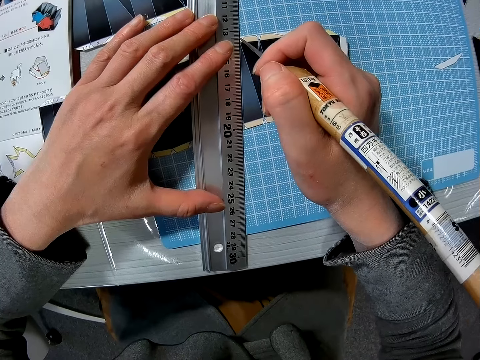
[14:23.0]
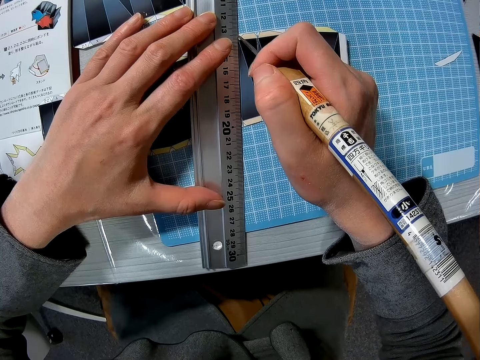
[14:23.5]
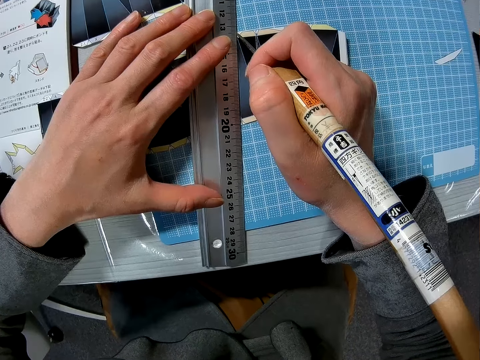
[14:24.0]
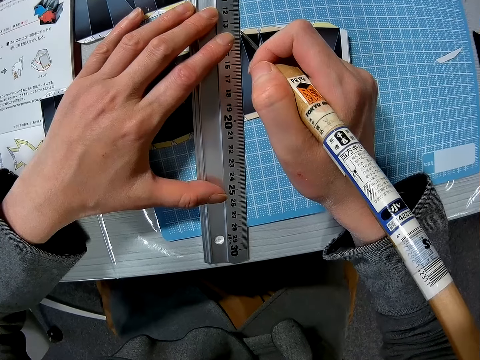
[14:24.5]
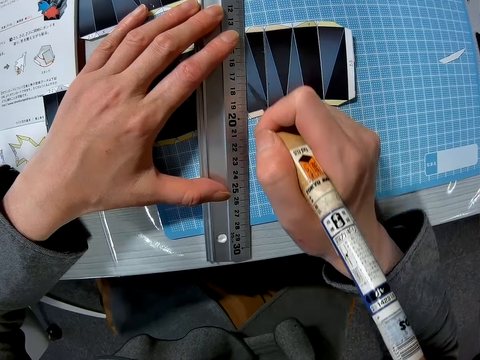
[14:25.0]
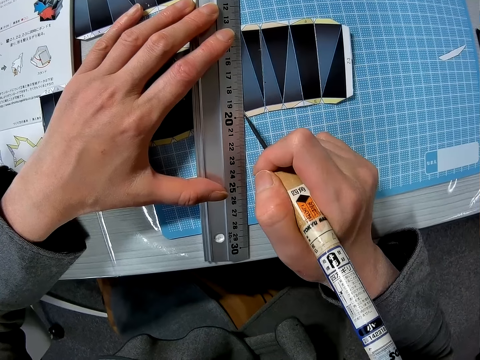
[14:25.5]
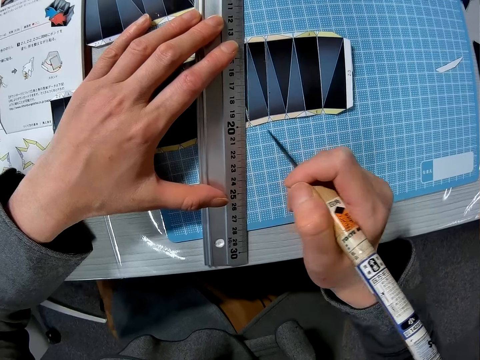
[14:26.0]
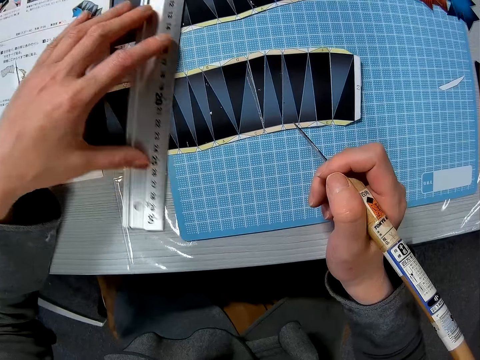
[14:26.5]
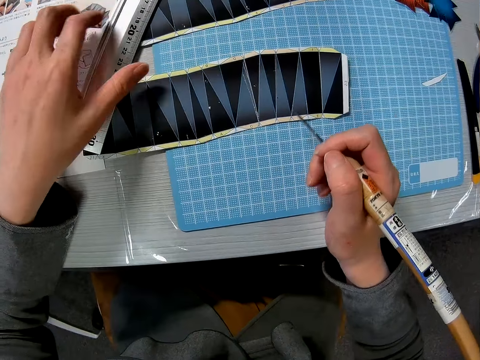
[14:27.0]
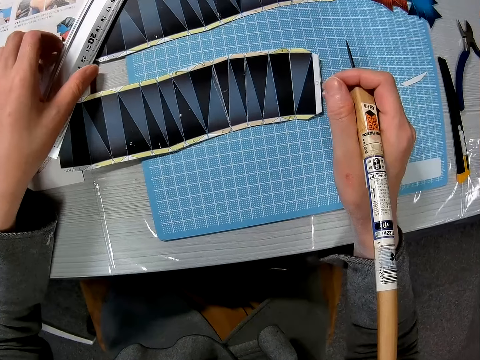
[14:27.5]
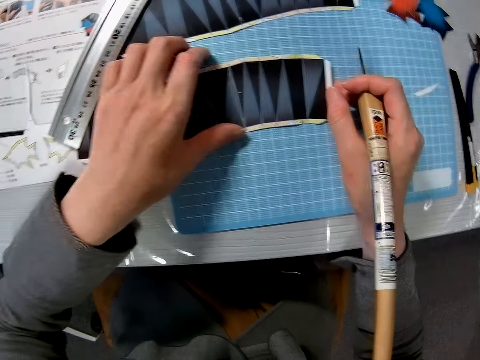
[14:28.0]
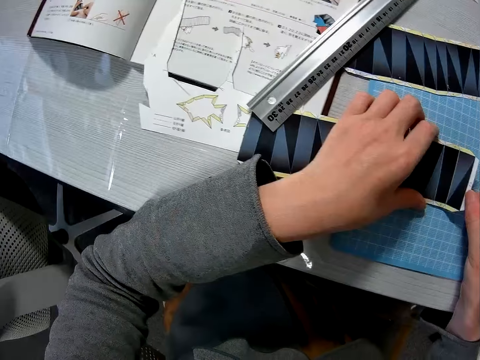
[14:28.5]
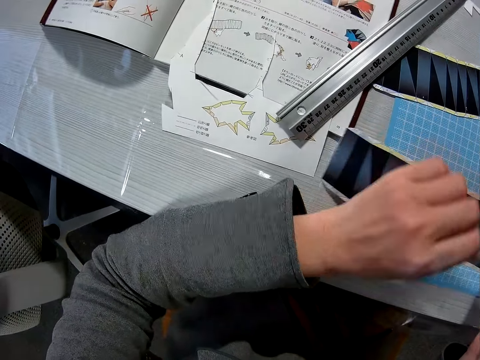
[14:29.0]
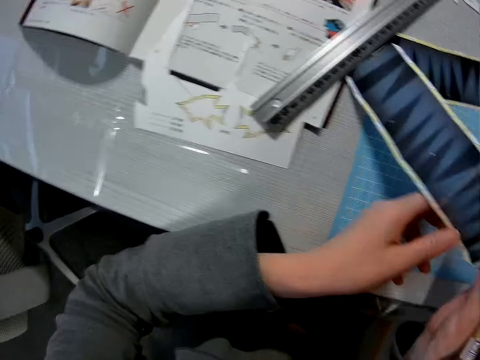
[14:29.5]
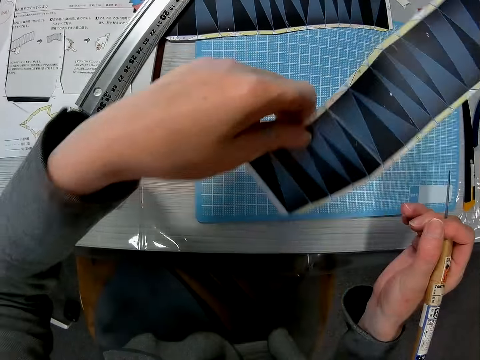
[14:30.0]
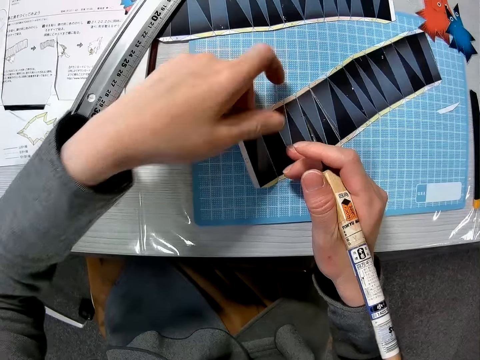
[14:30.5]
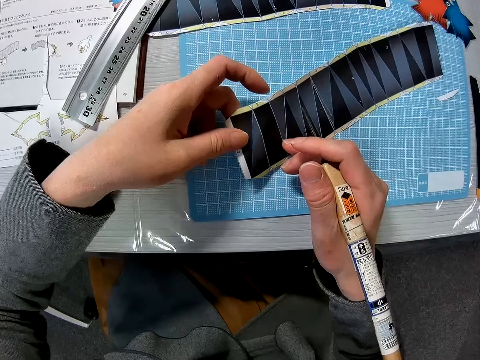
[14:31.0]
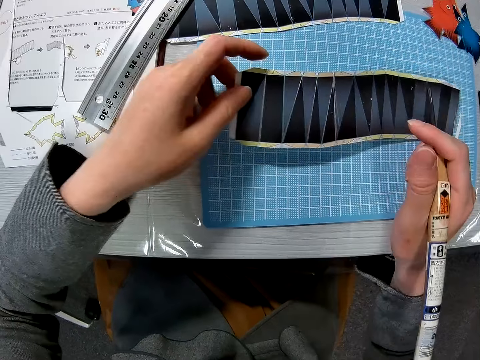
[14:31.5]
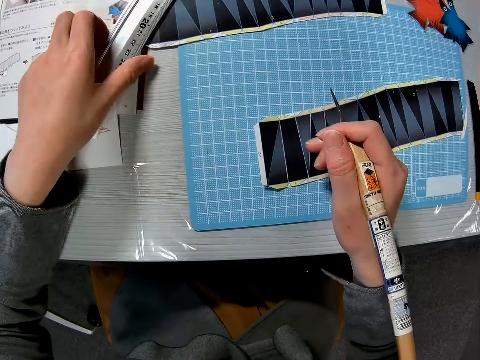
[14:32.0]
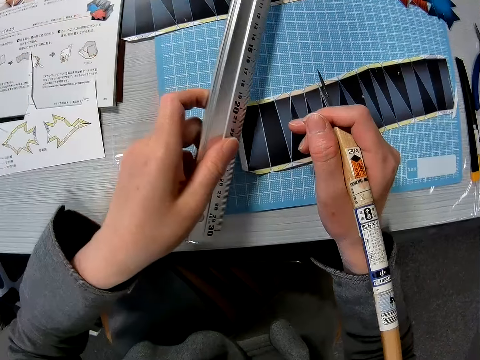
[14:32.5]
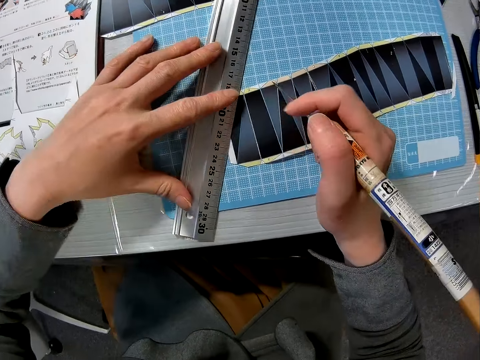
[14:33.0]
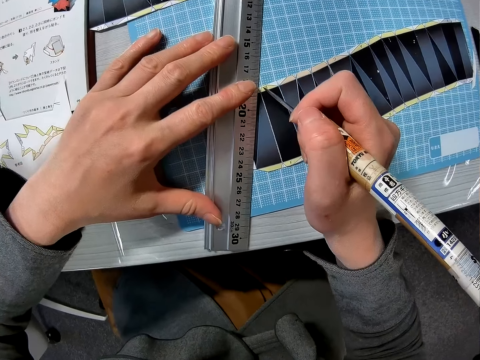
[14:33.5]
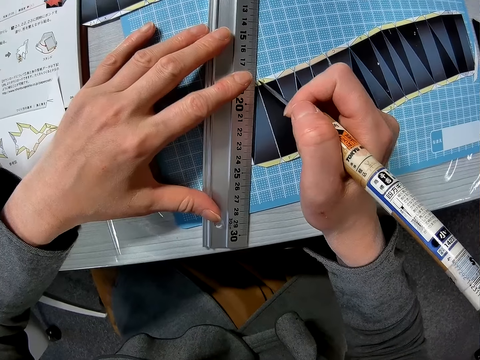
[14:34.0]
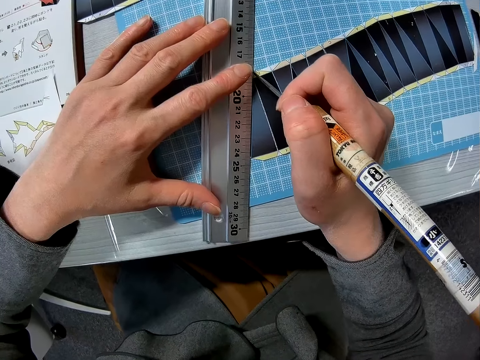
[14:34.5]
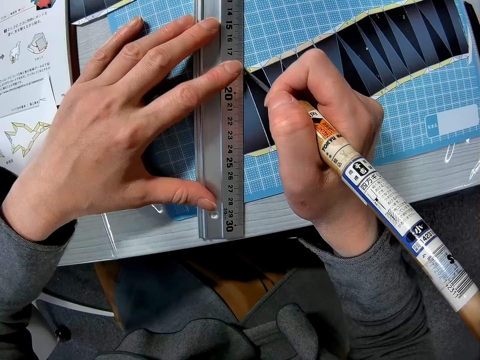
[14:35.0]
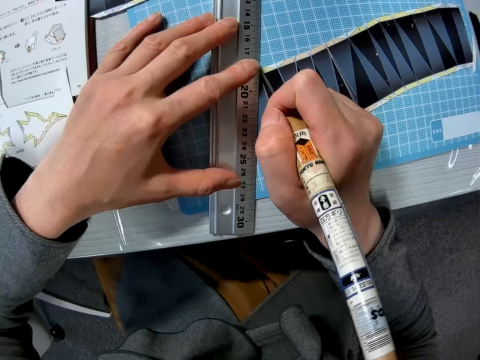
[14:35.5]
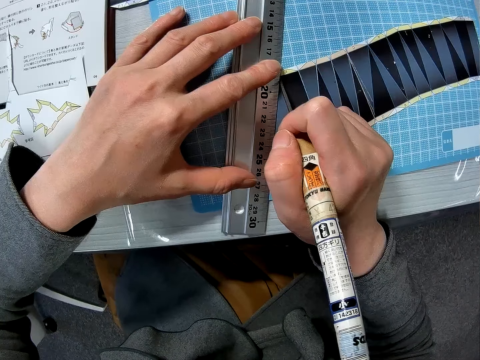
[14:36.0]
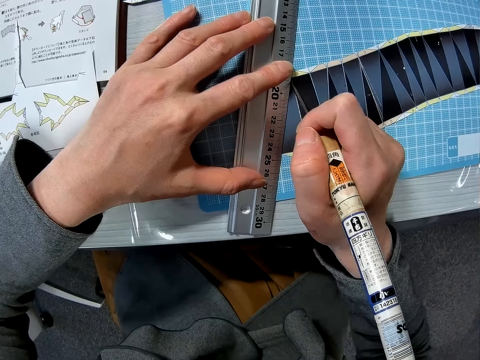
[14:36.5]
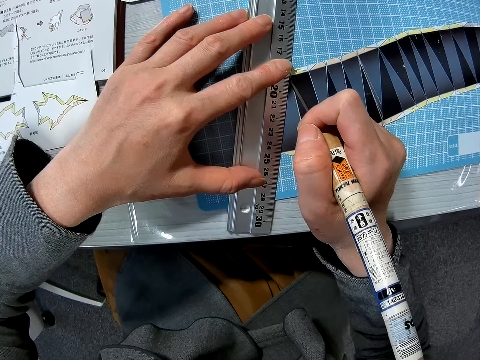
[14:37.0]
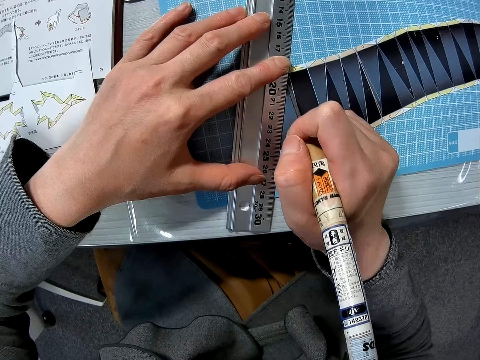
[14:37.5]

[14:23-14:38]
The camera wearer scribes a line in the template with the scratch awl. She moves the craft ruler away from the paper or template with her left hand. She picks up the template. She adjusts the paper on the table with her two hands. She holds the template. She unhands the template. She picks up the ruler on the table with her left hand. She places the ruler on the paper on the table. She scribes a line in the template with the scratch awl in her right hand.

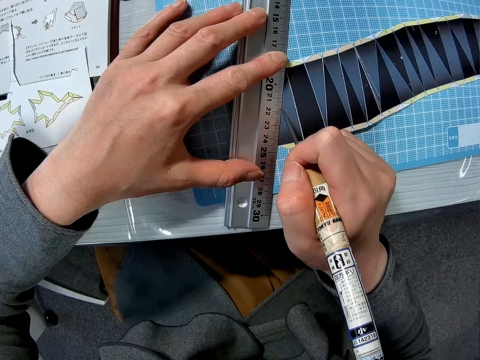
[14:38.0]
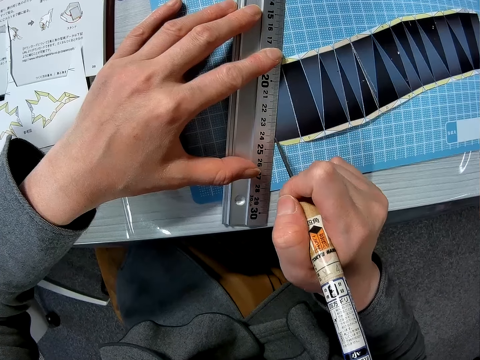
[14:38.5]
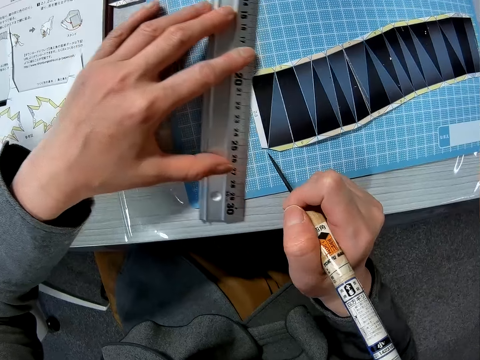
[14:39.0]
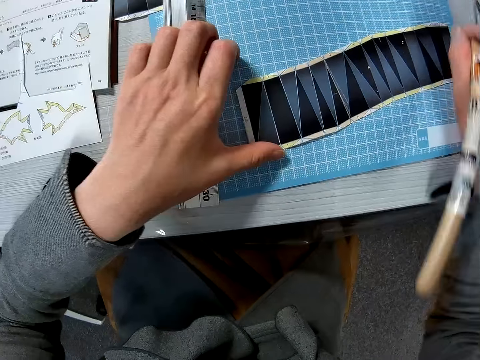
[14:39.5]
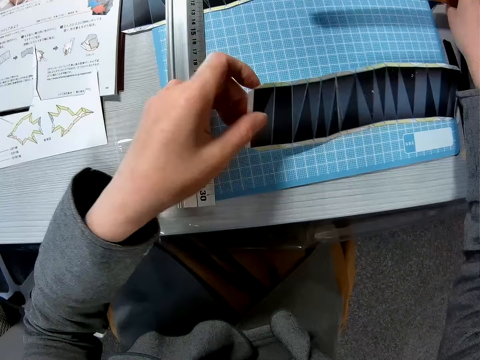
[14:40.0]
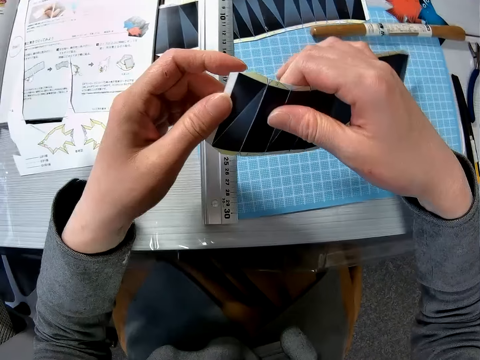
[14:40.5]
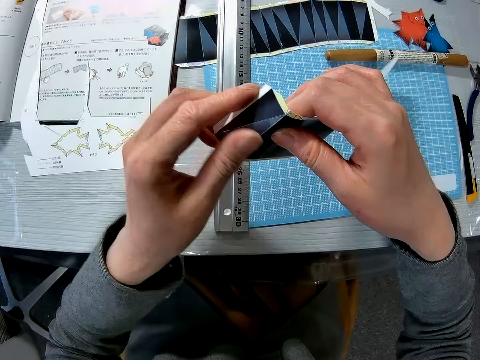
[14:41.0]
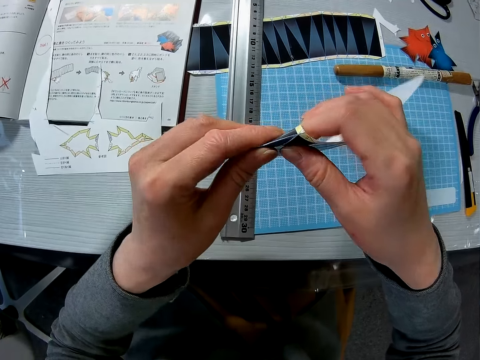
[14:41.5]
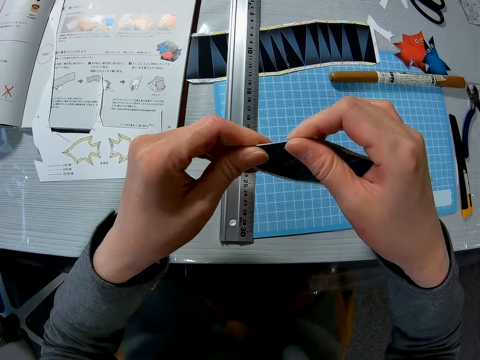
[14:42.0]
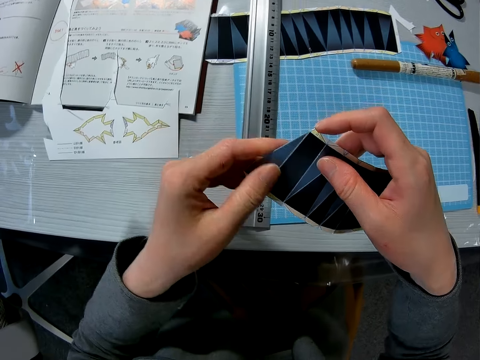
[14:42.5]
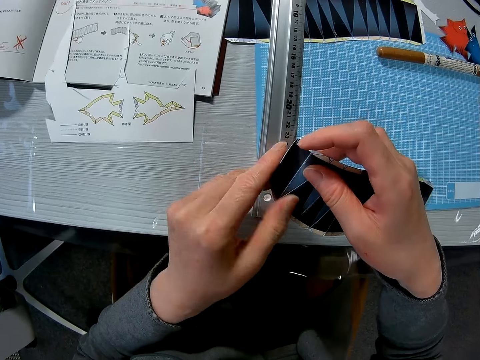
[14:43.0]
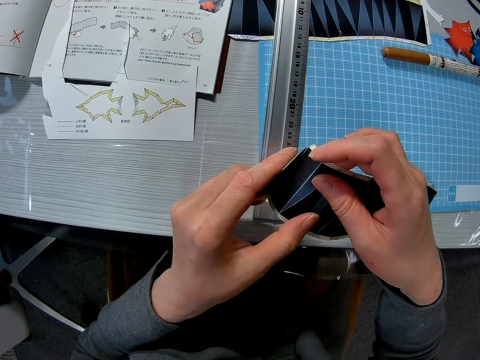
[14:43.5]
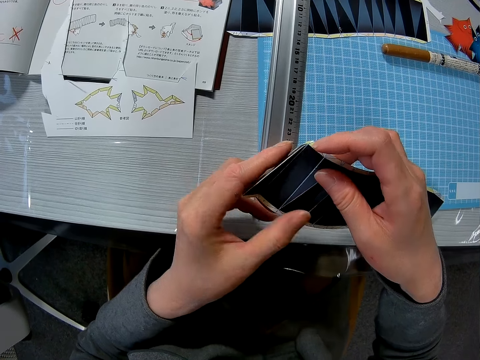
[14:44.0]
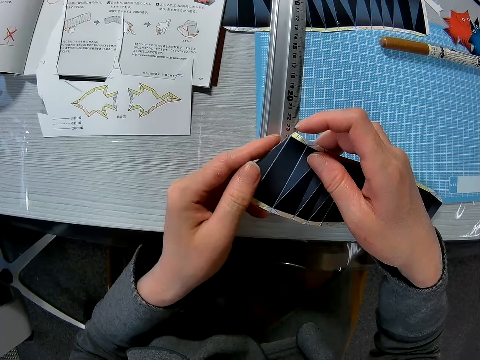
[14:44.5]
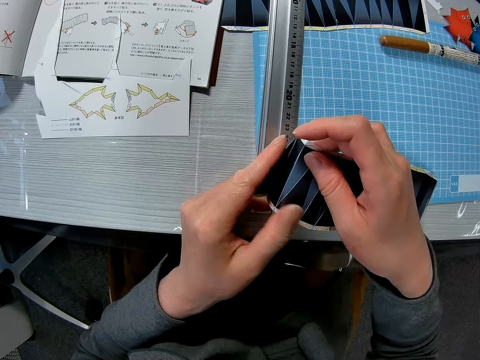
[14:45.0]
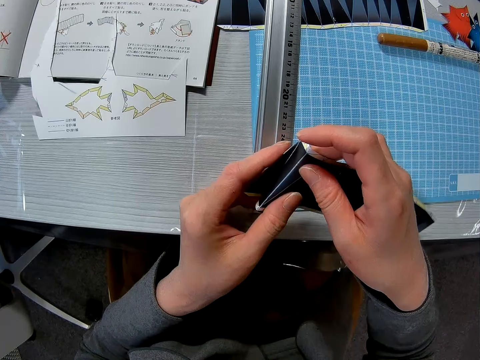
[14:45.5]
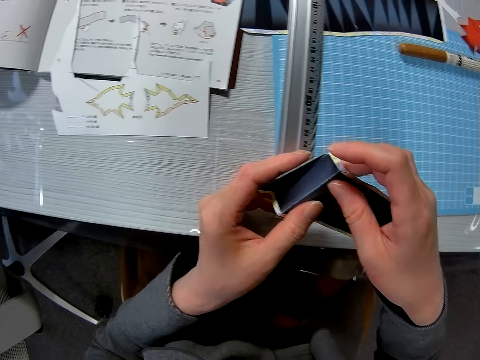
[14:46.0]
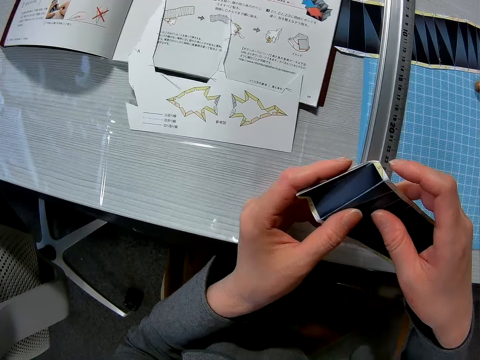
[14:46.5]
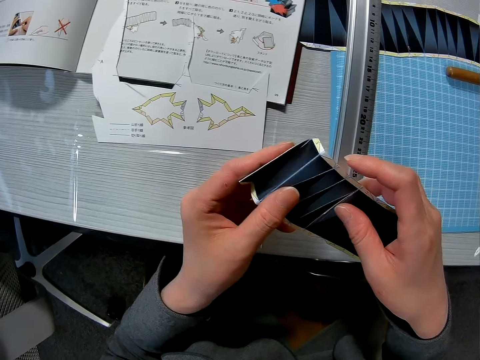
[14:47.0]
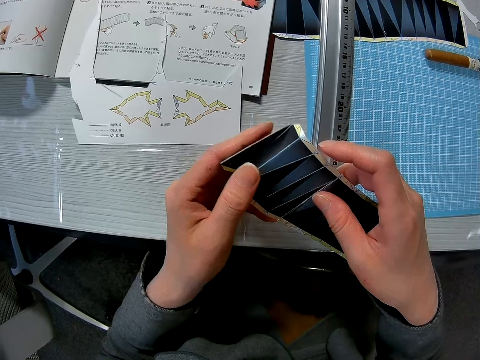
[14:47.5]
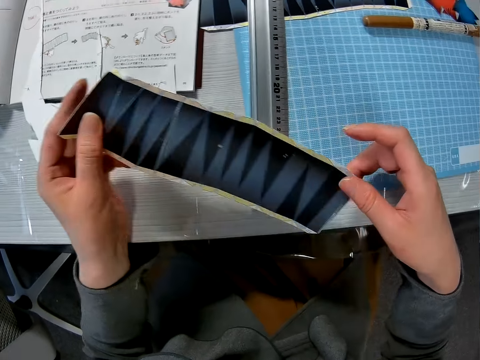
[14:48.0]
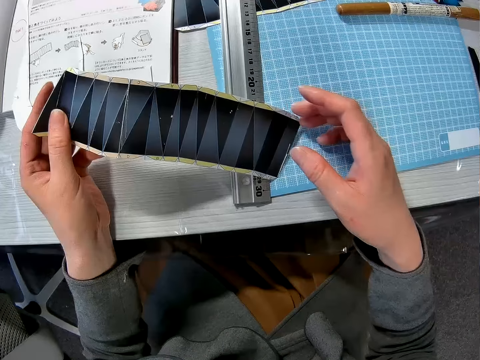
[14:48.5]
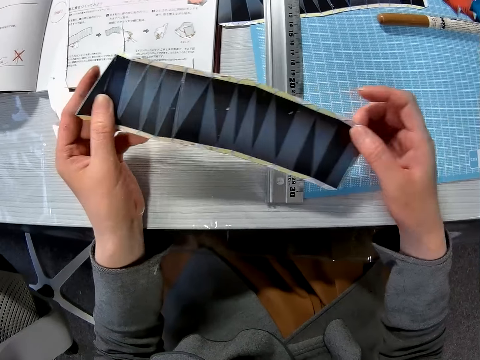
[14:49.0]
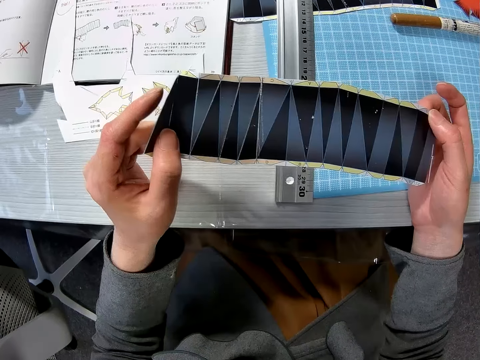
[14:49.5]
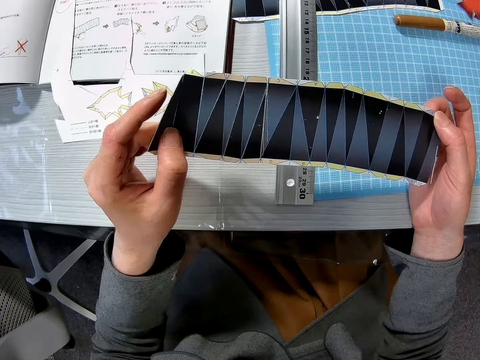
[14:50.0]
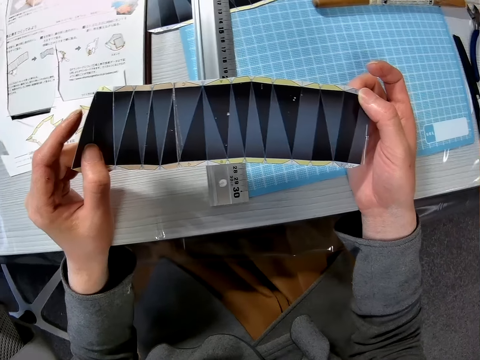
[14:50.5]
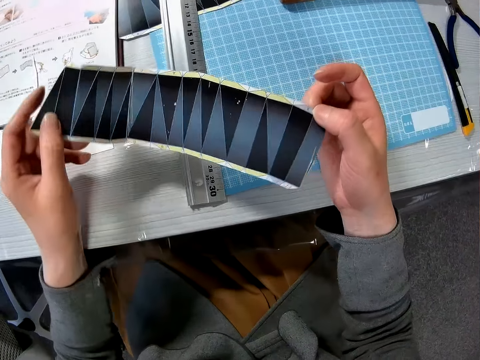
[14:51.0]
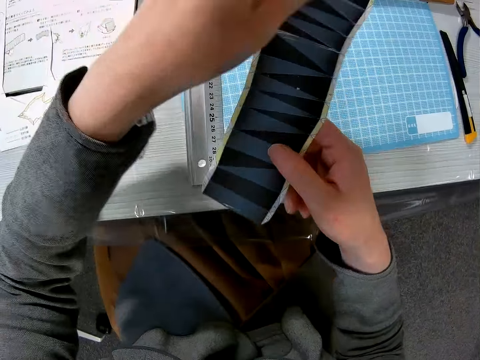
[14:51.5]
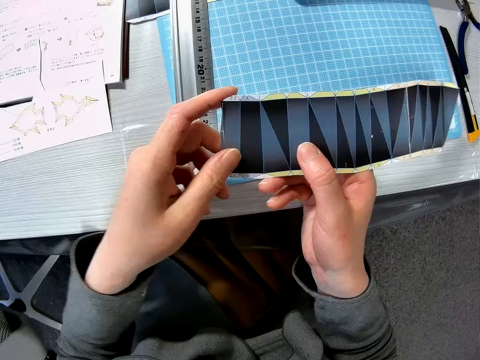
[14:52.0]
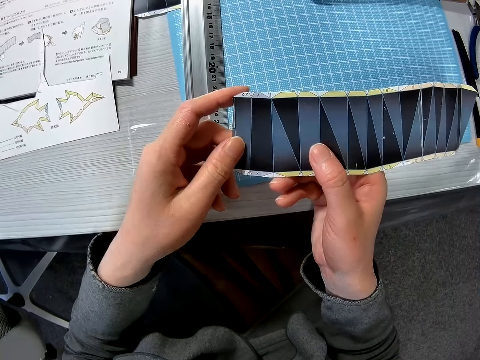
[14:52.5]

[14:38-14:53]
The camera wearer moves the ruler away from the paper or template with her left hand. She picks up the paper from the table with her left hand. She places the scratch awl on the cutting mat with her right hand. She bends the paper with her two hands. She stares at the template. She adjusts the paper in her two hands. She turns the template.
